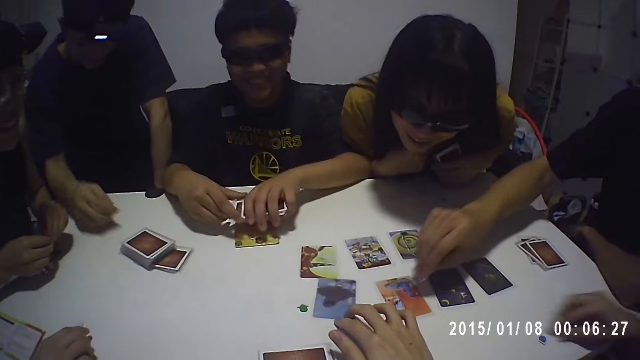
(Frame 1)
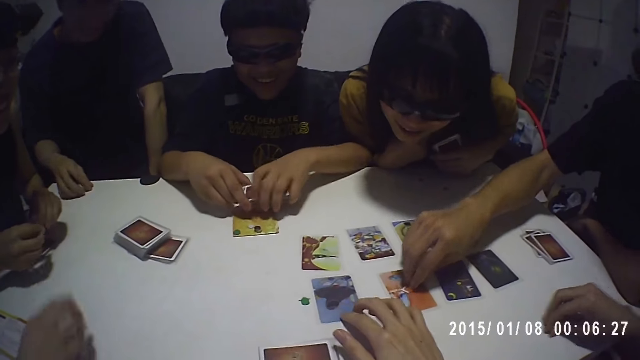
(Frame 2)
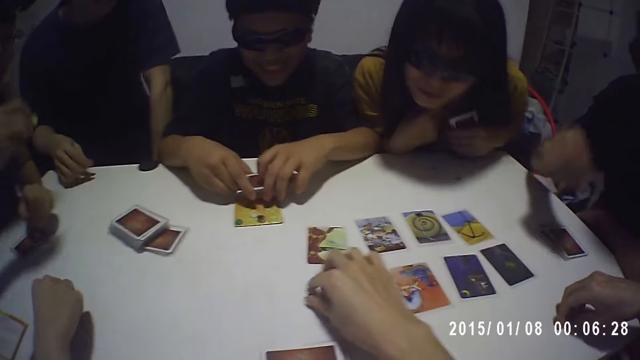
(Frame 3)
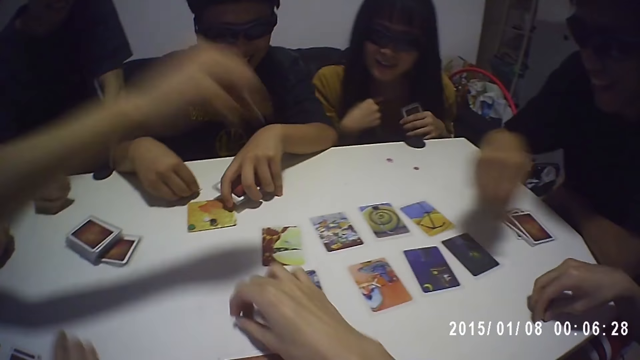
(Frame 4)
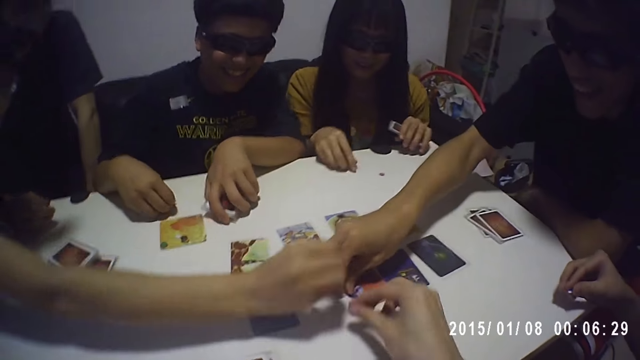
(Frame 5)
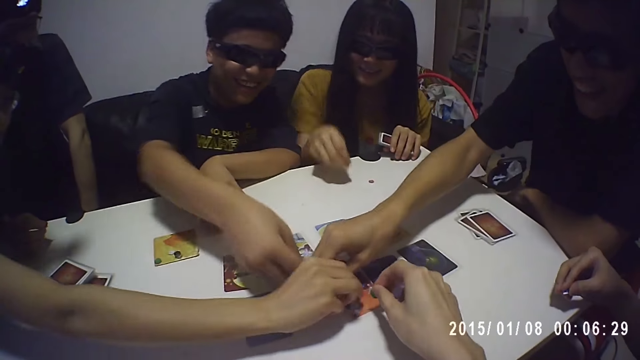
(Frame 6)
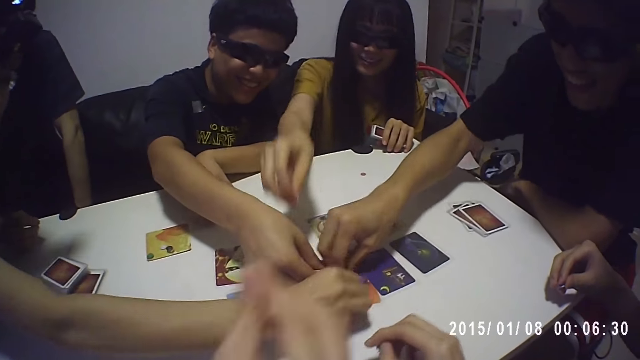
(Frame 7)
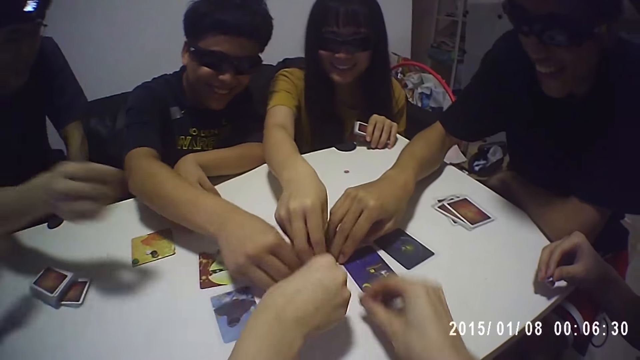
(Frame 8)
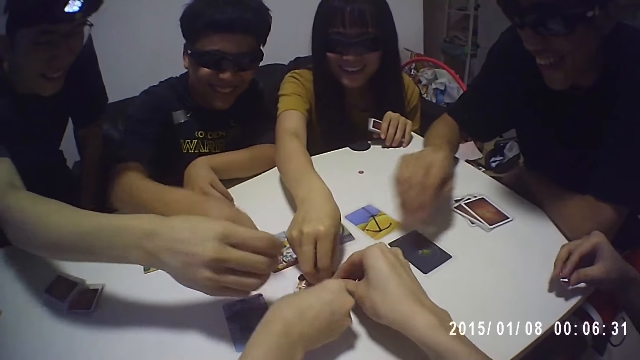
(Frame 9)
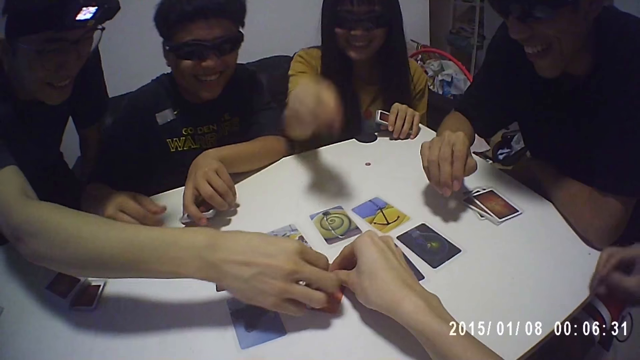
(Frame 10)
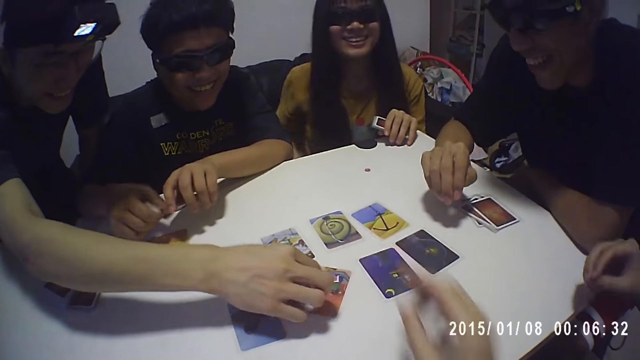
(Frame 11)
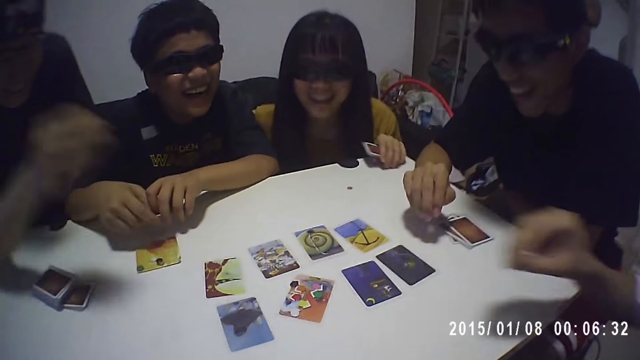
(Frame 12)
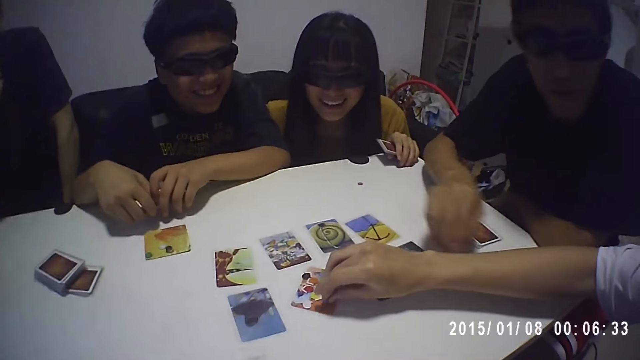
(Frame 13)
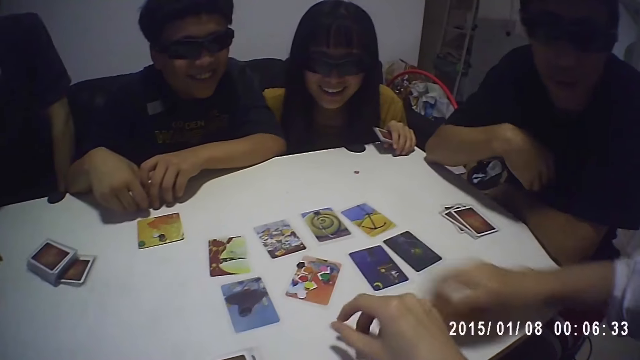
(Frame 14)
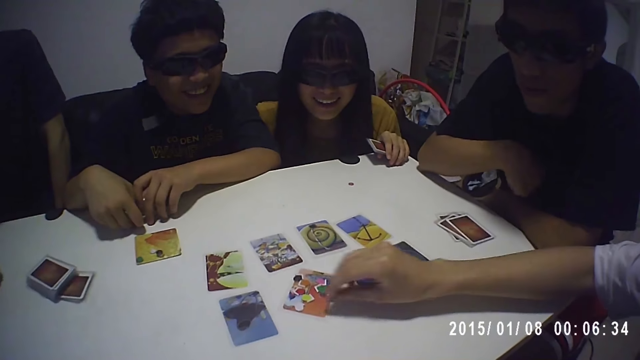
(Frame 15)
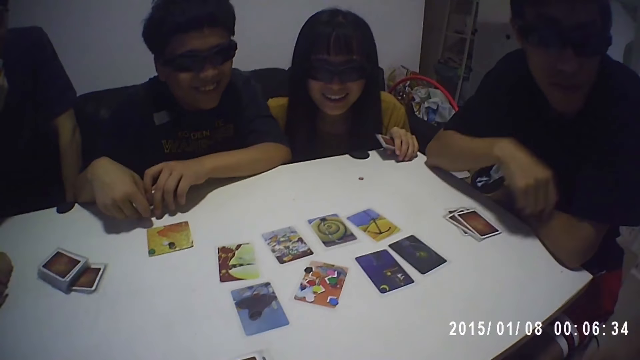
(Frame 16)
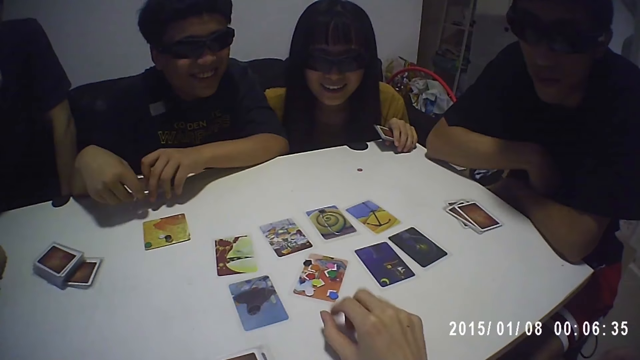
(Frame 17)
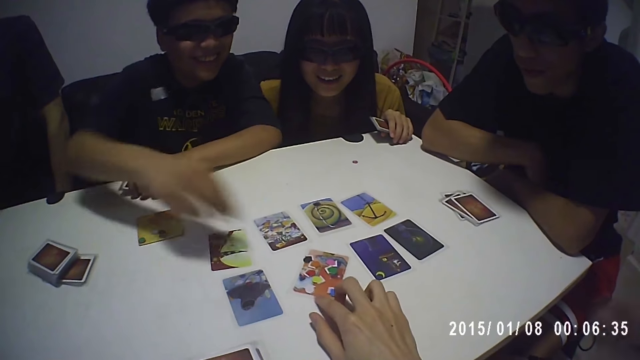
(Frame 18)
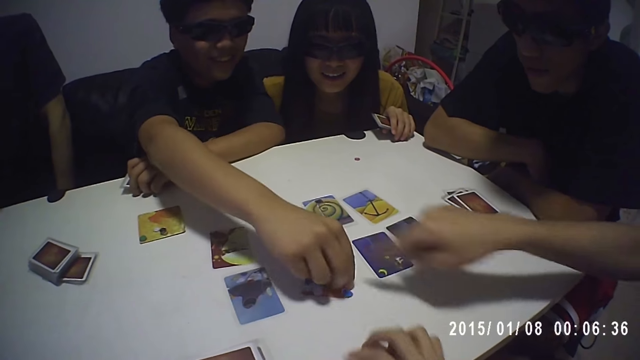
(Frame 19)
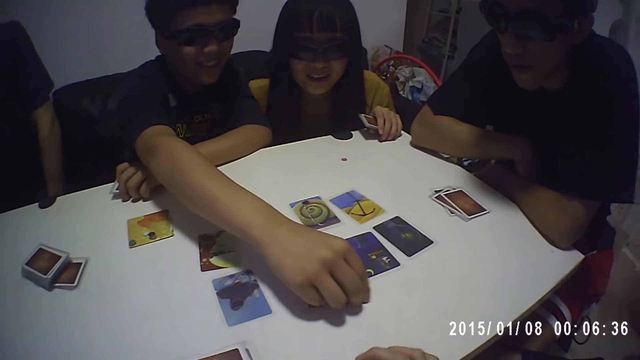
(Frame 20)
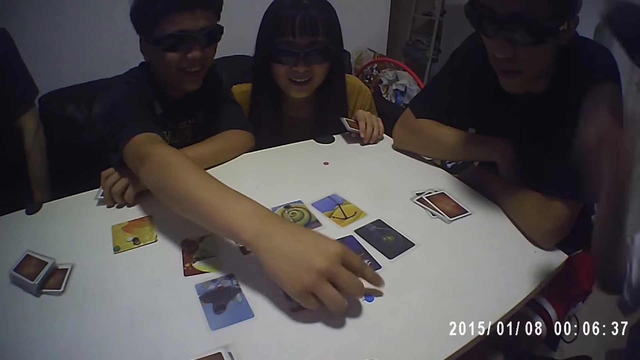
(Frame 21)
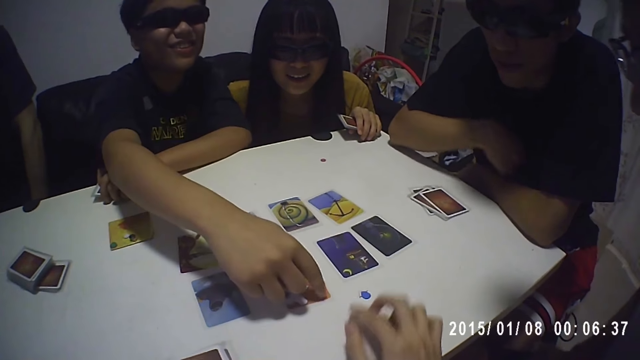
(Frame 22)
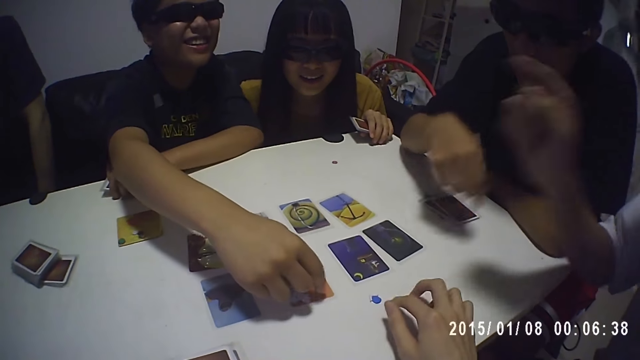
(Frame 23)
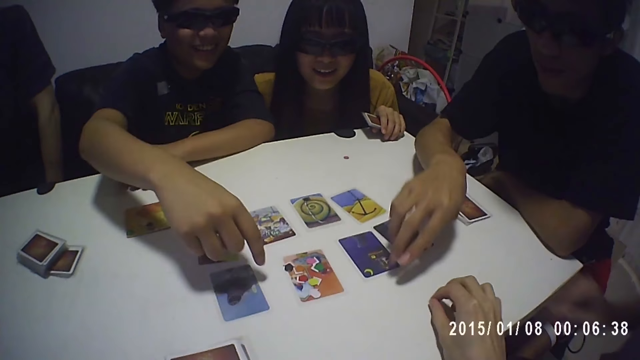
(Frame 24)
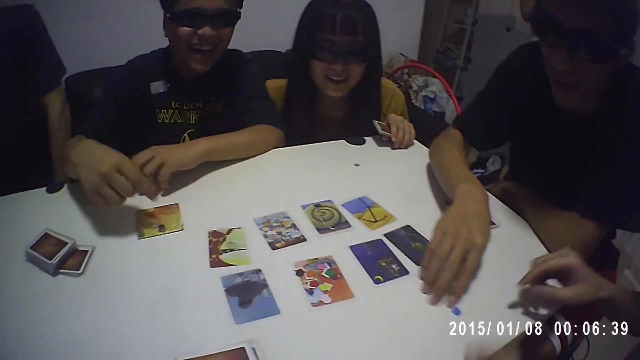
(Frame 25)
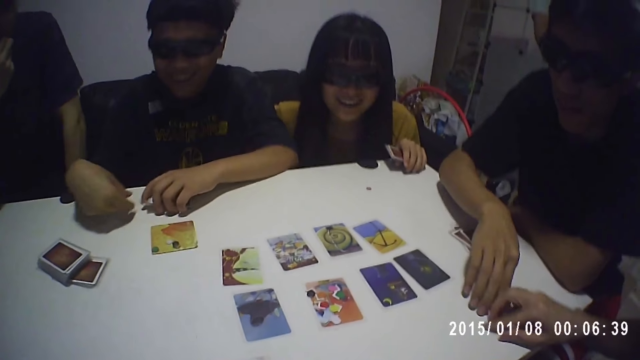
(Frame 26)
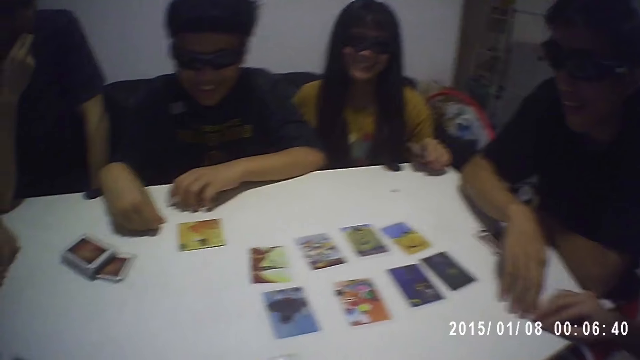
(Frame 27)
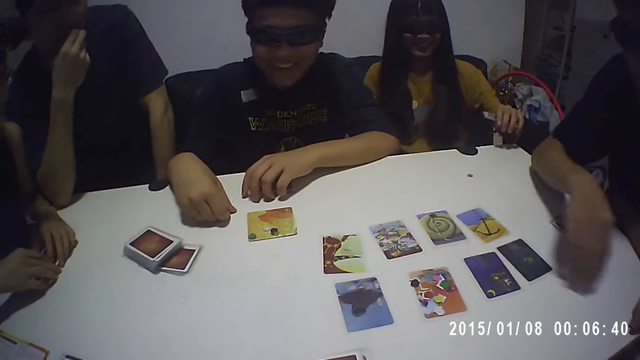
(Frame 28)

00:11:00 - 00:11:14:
A man drops the chip on a card on the table with his right hand. Another man picks up a blue chip from the table with his right hand. A third man picks up a chip from the table with his right hand. A woman picks up the chip from the table with her right hand. The camera wearer holds cards on the table. He picks up the green chip from the table with his right hand. A fourth man picks up a chip from the table with his right hand. Another woman drops the chip on the card on the table with her right hand. The fourth man drops the chip on the card on the table with his right hand. The first woman drops the chip on the card on the table with her right hand. The camera wearer drops the green chip on the card with his right hand. The third man picks up a chip from the card on the table with his right hand. The second man drops the blue chip on the card with his right hand. The fourth man moves the blue chip on the table with his right hand. The second man interacts with the camera wearer and the group of people. The camera wearer moves the blue chip on the table with his right hand. He touches on the table.

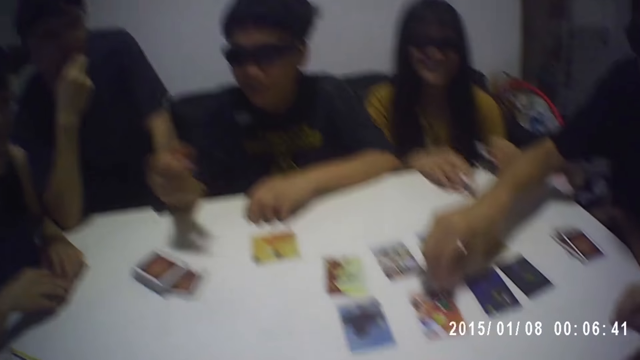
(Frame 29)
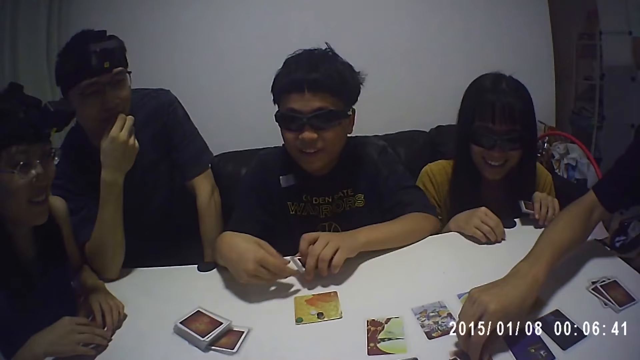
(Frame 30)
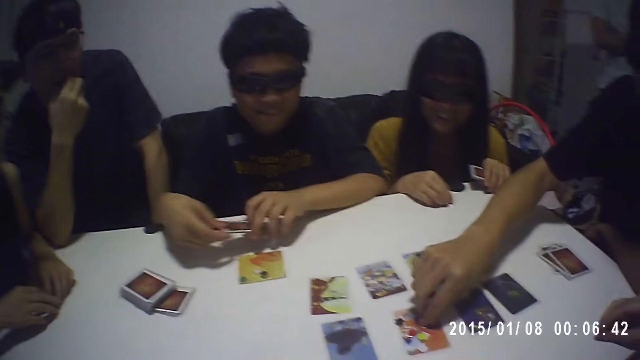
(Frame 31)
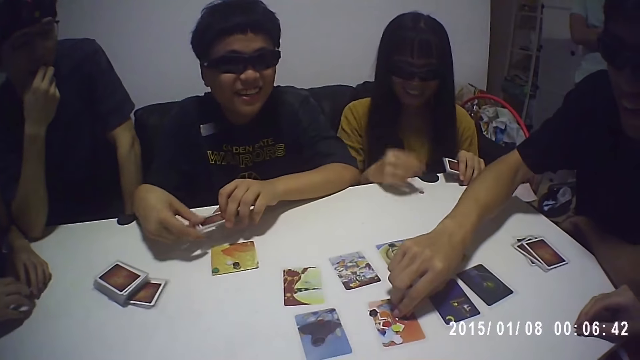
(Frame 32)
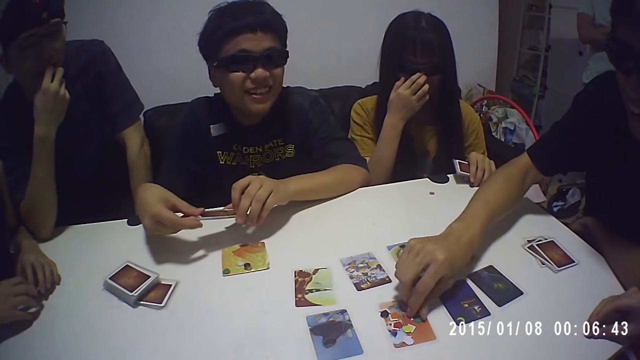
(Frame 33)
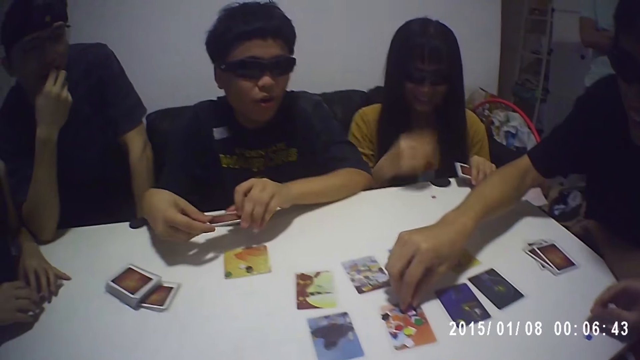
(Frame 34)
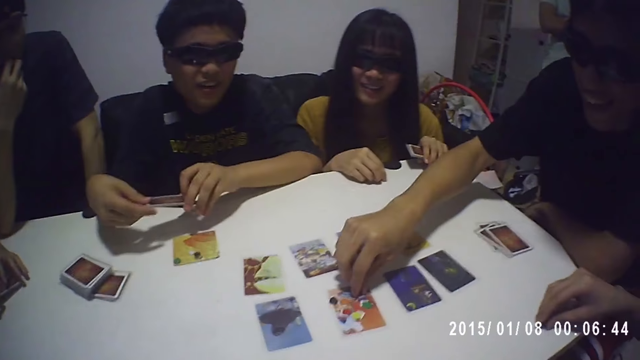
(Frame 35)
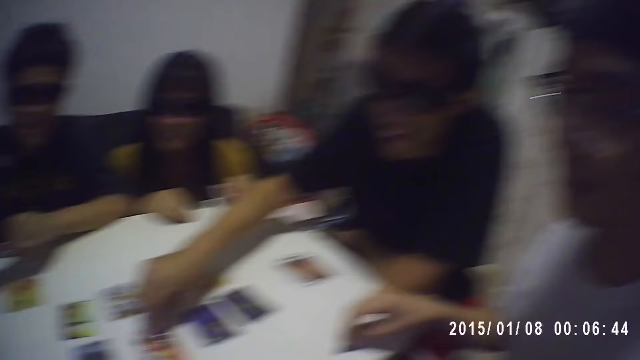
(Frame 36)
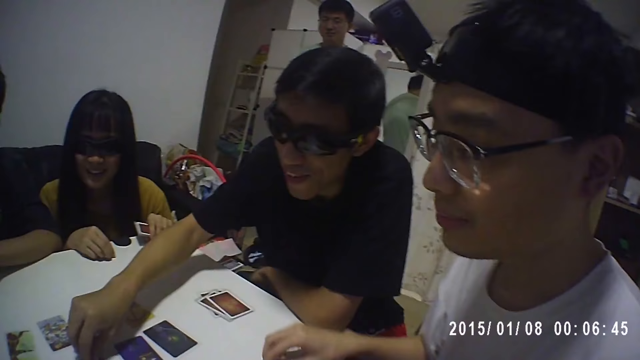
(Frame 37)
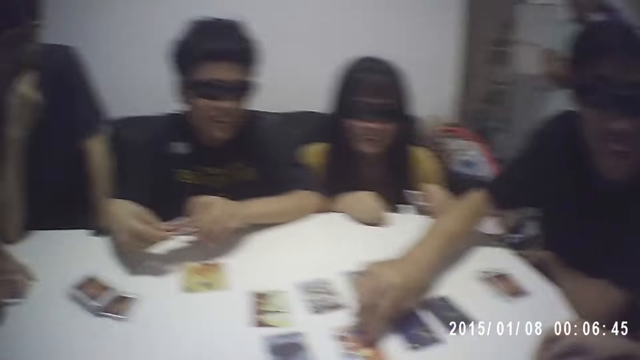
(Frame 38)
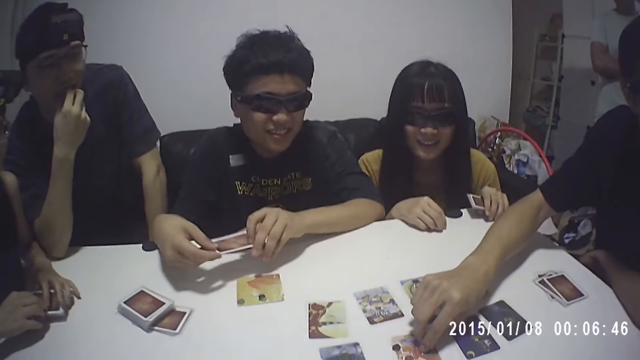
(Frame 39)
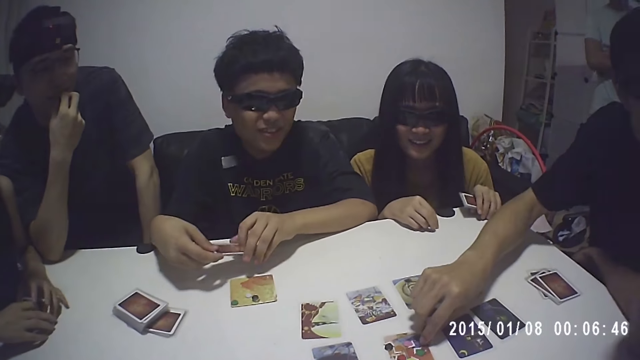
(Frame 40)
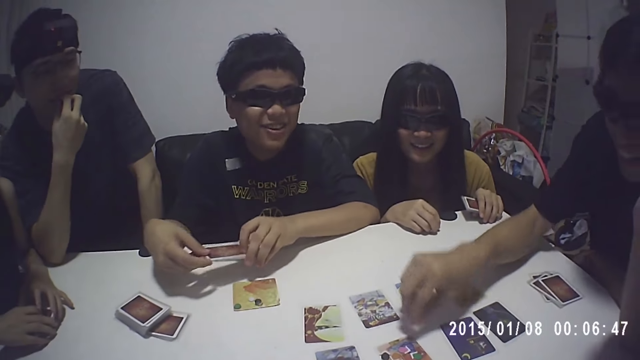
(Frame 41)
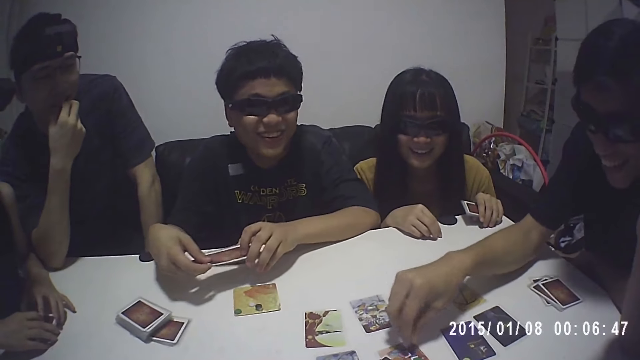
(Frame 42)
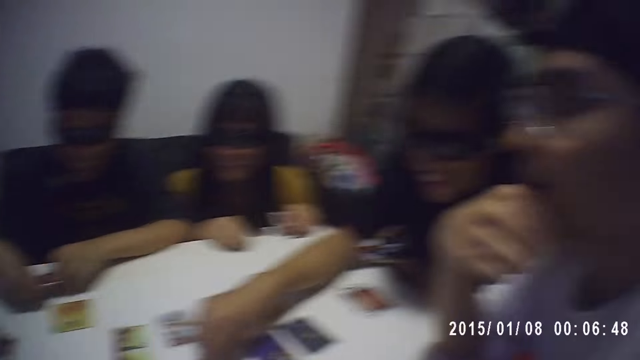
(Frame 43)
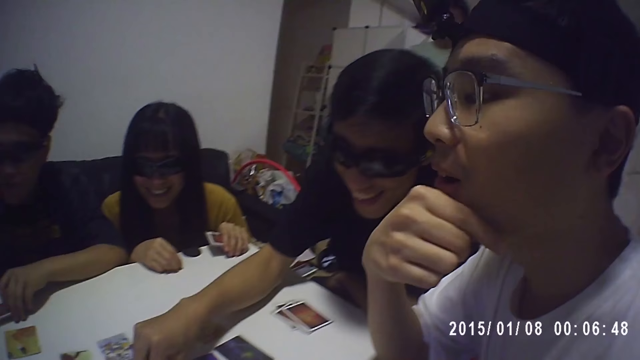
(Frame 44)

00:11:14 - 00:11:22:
The camera wearer looks around. A man picks up the blue chip from the table with his right hand. He drops the blue chip on the table with his right hand.
